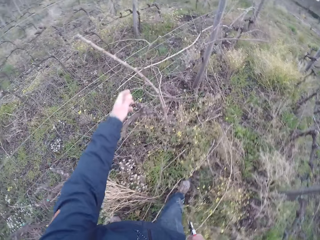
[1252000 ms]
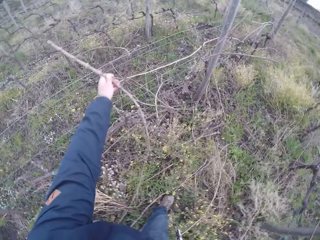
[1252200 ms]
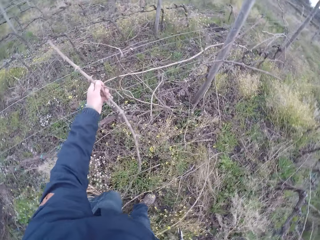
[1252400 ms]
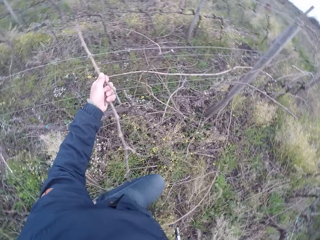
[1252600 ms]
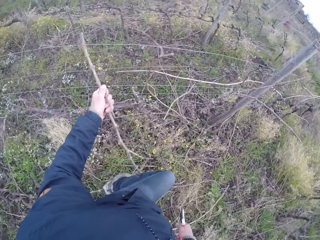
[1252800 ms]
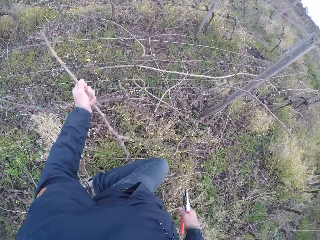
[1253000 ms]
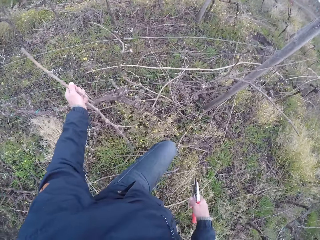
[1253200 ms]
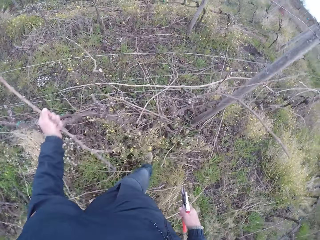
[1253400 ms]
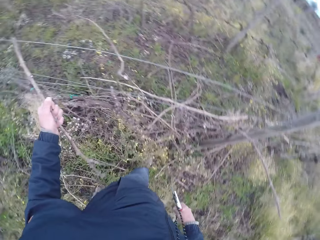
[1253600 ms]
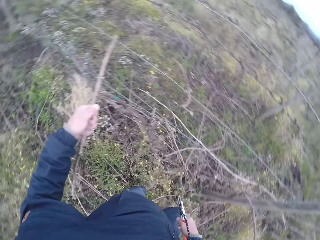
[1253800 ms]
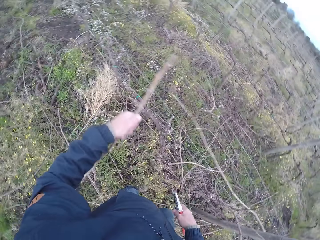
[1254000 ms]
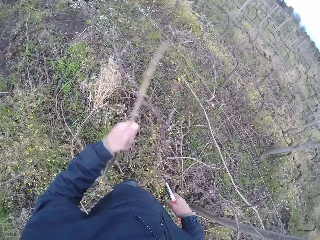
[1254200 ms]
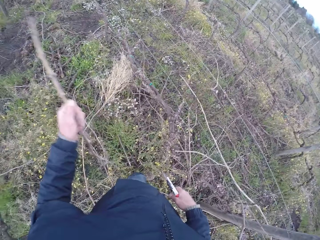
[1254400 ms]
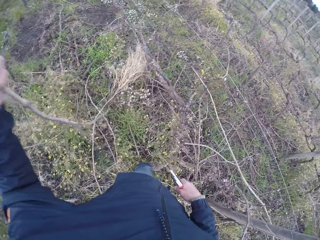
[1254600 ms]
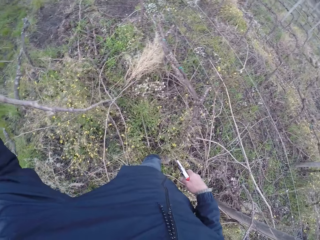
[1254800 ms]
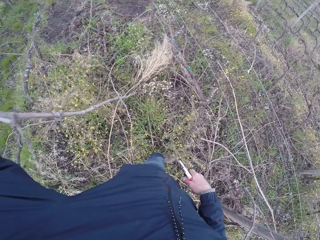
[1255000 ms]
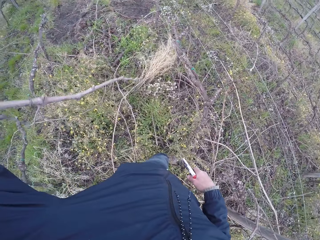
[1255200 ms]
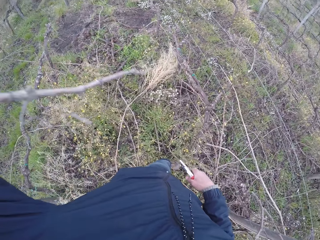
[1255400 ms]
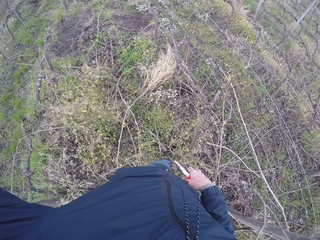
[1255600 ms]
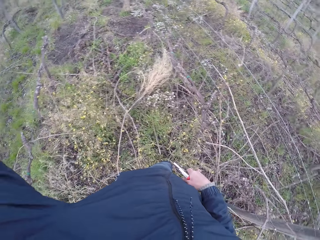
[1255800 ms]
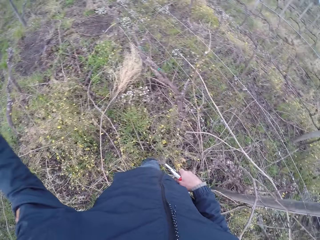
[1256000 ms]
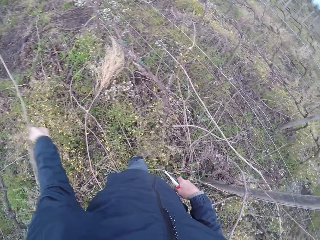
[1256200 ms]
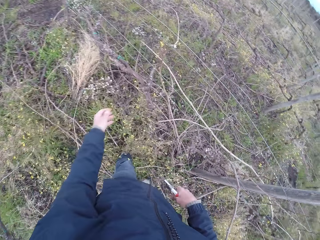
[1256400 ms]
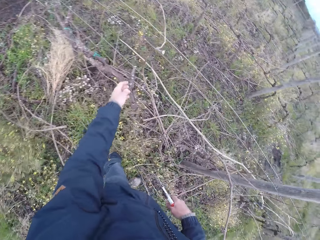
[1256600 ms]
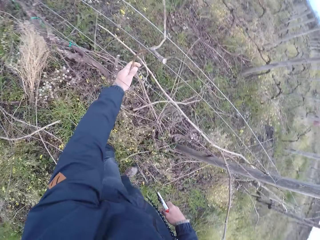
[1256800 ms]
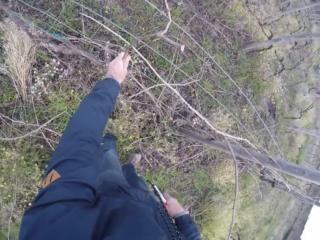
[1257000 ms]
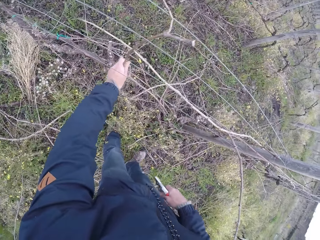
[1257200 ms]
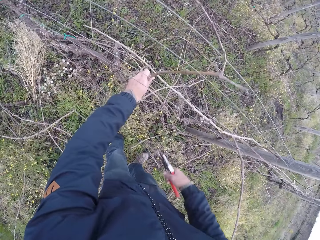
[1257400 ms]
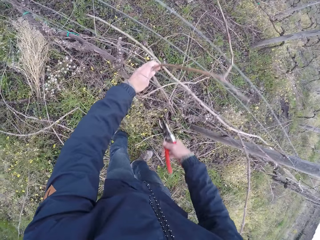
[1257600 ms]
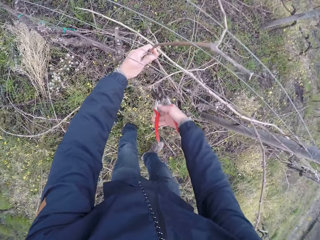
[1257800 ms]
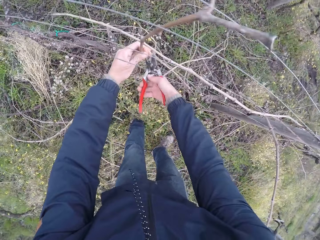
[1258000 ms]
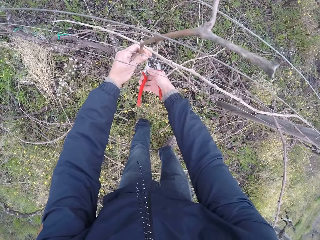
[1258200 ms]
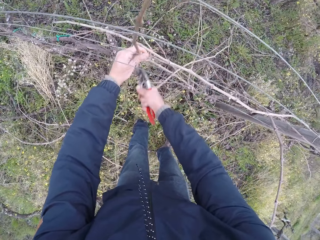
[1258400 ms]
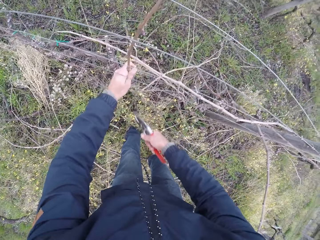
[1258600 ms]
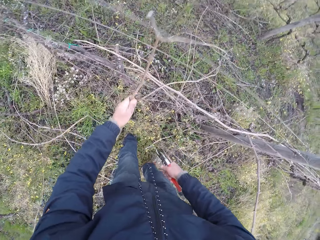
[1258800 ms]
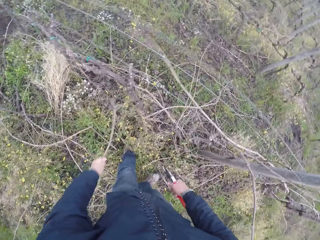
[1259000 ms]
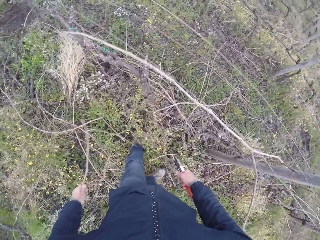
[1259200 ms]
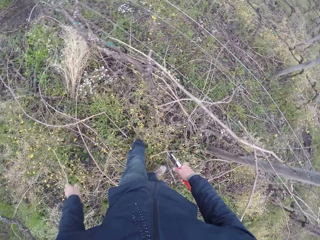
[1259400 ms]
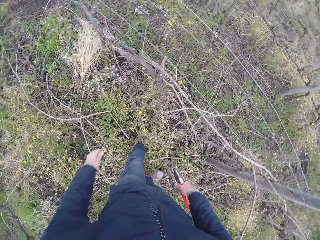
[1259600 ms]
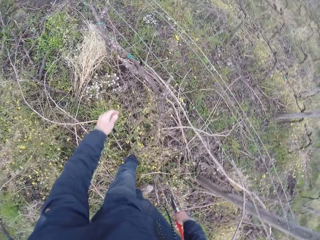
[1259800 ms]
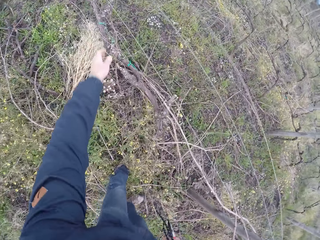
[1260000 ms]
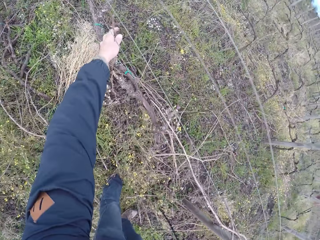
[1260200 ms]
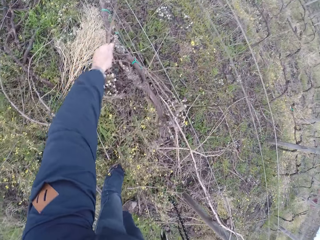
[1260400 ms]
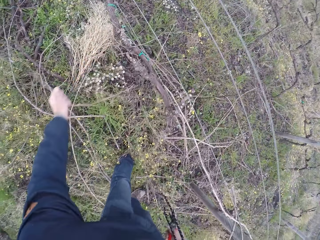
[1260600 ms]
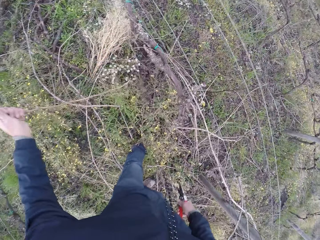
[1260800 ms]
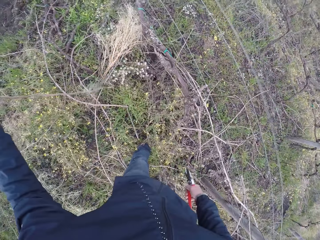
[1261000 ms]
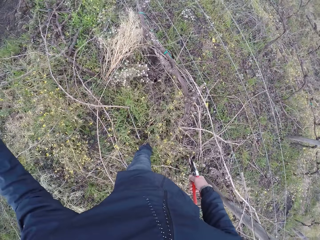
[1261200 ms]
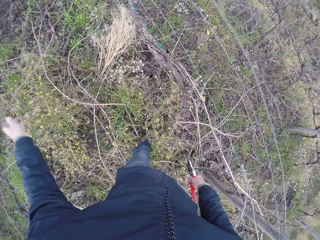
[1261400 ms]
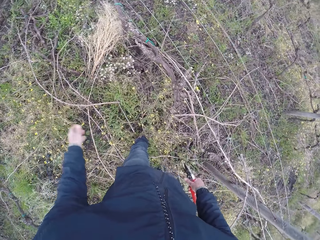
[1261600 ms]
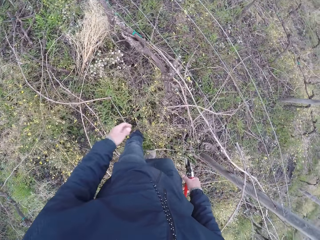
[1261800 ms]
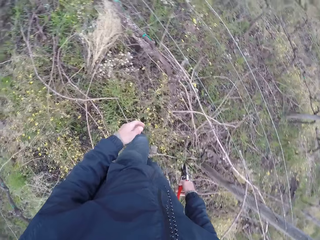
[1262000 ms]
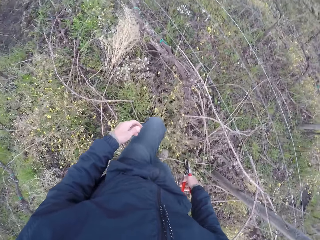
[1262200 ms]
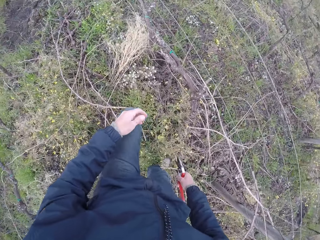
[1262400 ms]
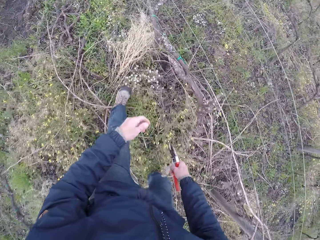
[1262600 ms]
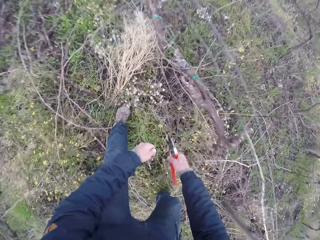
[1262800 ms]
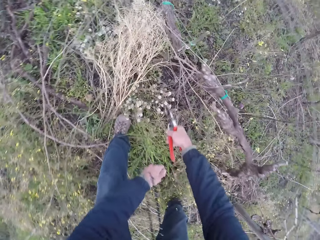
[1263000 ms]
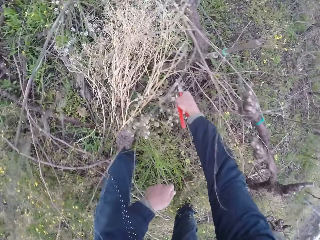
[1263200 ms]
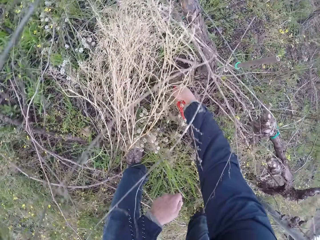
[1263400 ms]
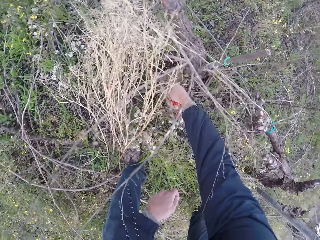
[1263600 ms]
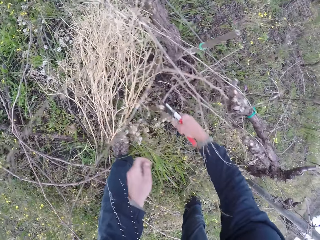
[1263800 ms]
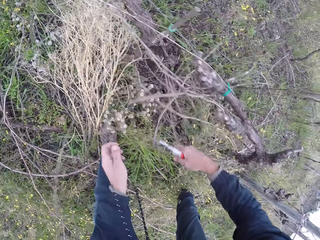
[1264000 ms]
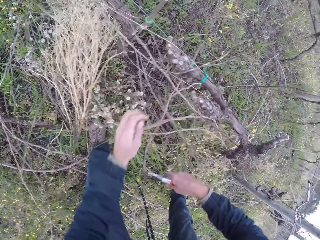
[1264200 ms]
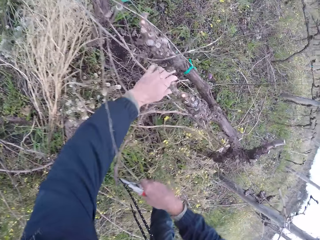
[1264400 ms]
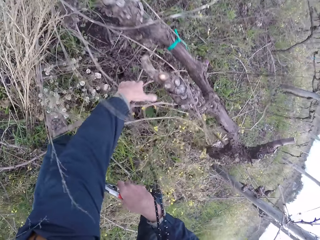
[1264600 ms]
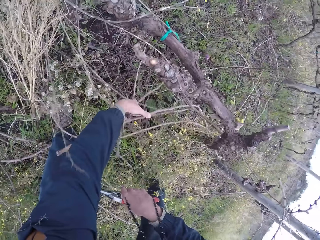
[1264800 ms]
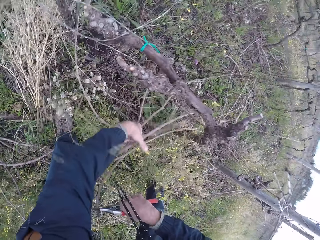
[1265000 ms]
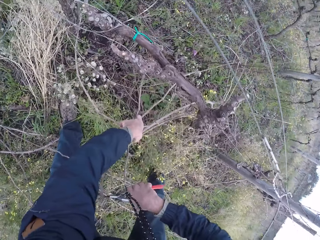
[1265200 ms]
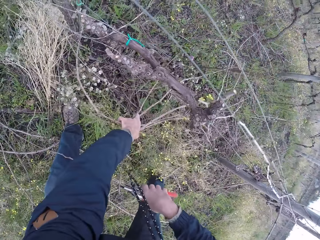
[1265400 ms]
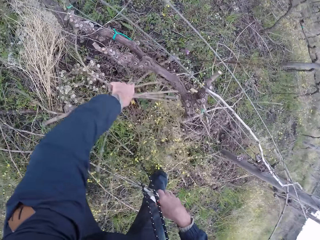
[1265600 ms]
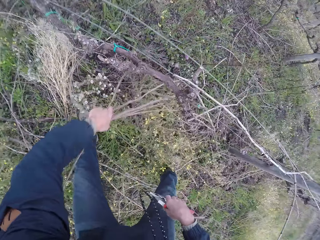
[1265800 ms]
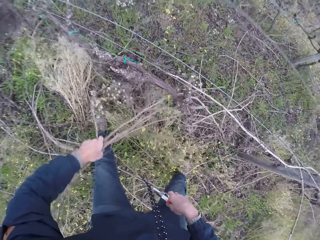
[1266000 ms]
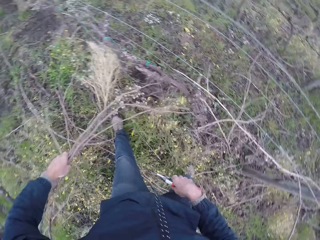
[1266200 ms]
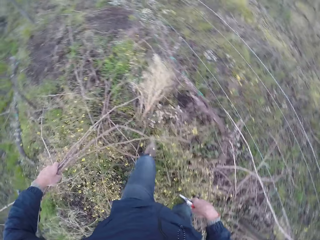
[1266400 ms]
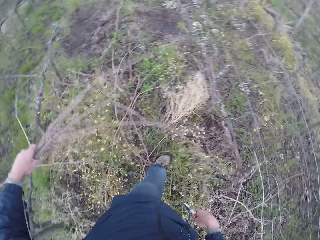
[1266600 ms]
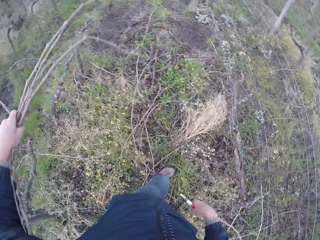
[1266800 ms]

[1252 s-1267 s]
The camera wearer pulls out a twig from the barbed wire with his left hand. He throws the twig on the ground with his left hand. He pulls out a twig from the barbed wire with his left hand. He adjusts the twig from the fence. He cuts the twig with the pliers in his right hand. He throws the twig on the ground with his left hand. He pulls a twig from the barbed wire with his left hand. He throws the twig on the ground with his left hand. He packs a set of twigs under the barbed wire with his left hand.

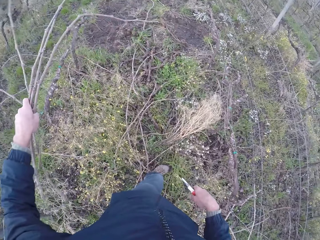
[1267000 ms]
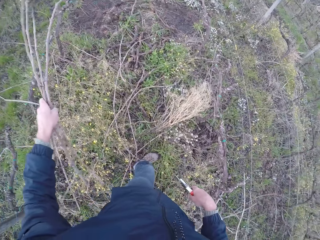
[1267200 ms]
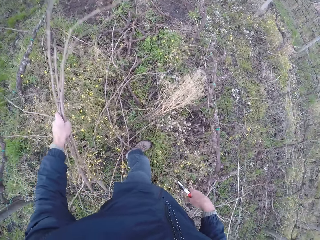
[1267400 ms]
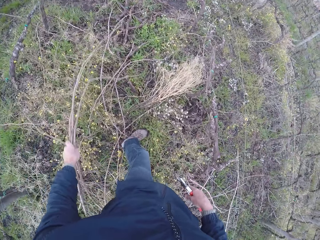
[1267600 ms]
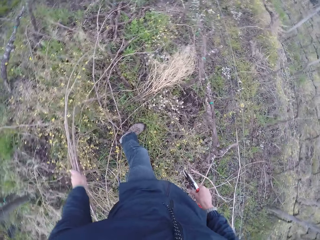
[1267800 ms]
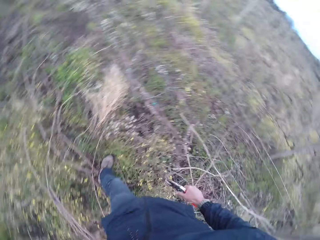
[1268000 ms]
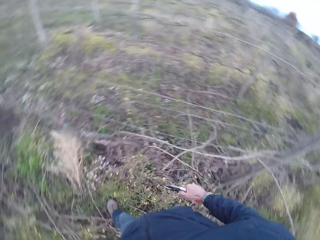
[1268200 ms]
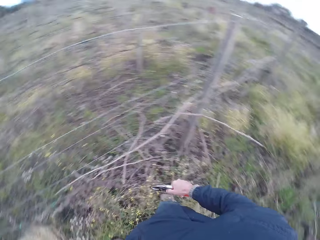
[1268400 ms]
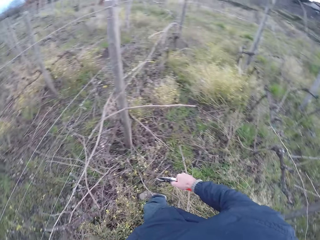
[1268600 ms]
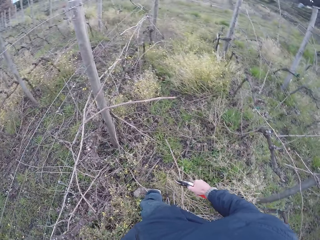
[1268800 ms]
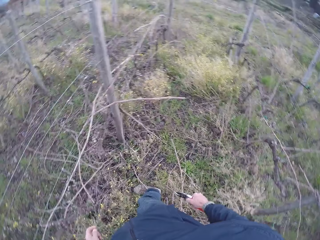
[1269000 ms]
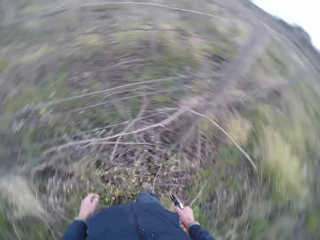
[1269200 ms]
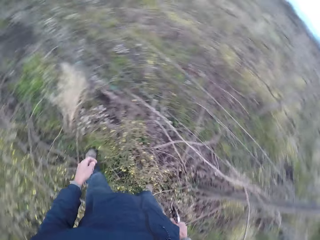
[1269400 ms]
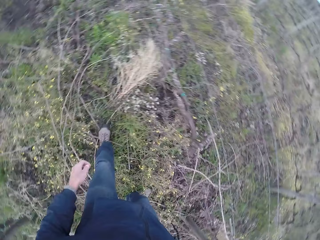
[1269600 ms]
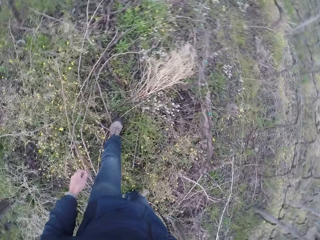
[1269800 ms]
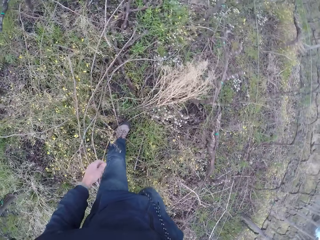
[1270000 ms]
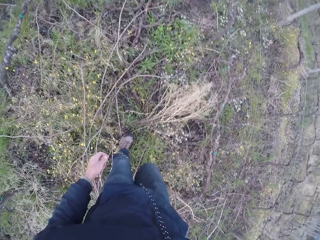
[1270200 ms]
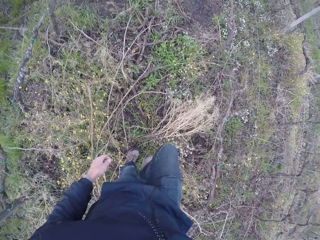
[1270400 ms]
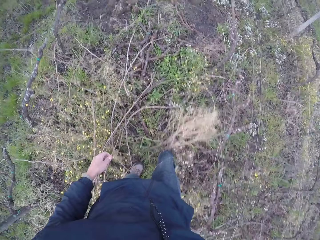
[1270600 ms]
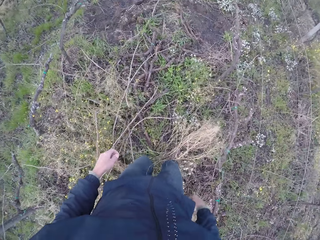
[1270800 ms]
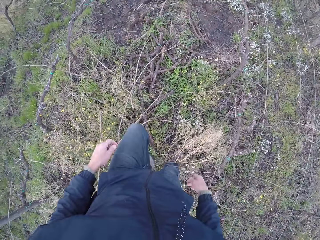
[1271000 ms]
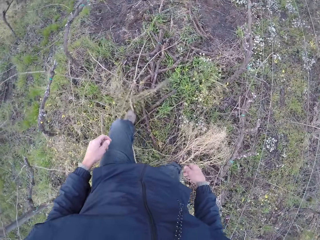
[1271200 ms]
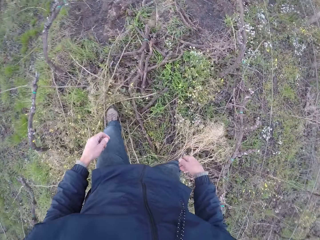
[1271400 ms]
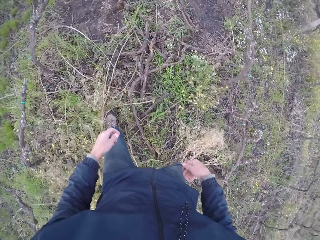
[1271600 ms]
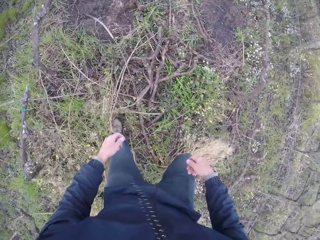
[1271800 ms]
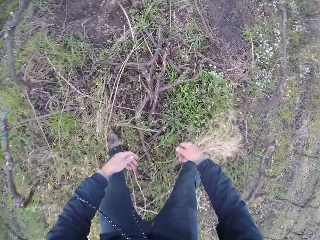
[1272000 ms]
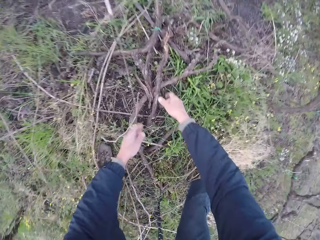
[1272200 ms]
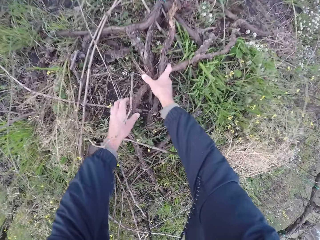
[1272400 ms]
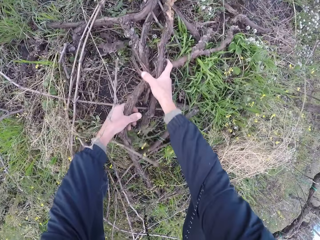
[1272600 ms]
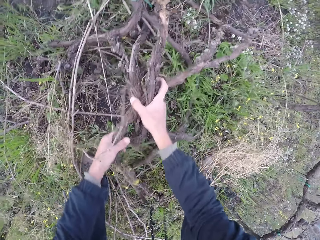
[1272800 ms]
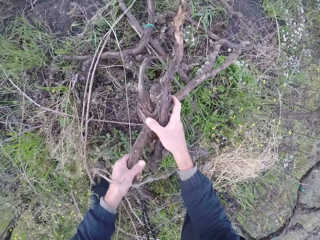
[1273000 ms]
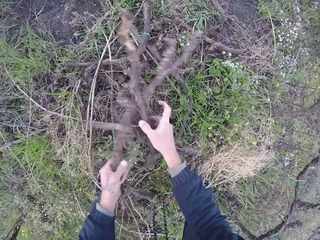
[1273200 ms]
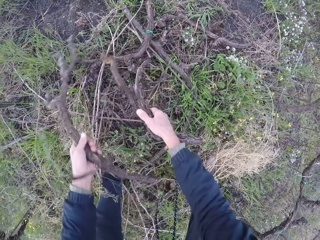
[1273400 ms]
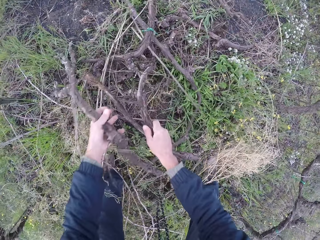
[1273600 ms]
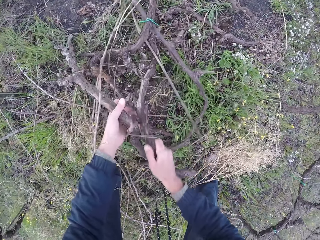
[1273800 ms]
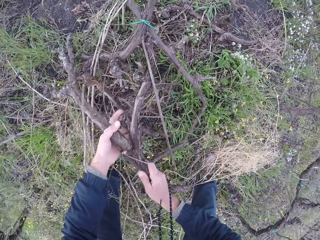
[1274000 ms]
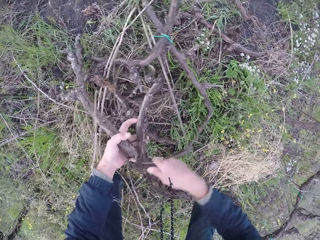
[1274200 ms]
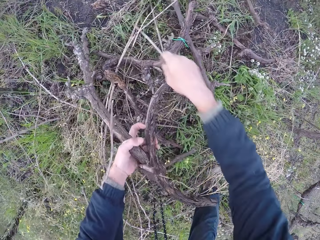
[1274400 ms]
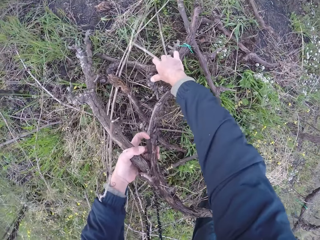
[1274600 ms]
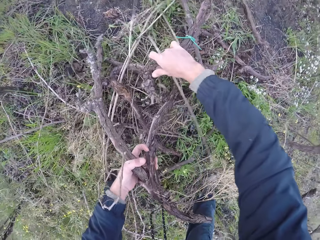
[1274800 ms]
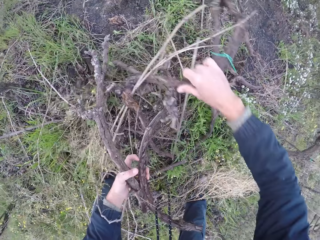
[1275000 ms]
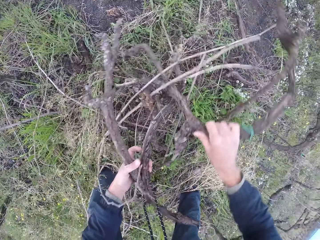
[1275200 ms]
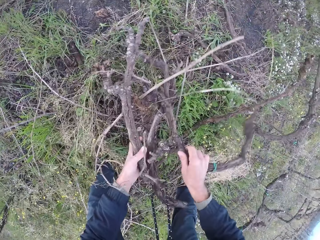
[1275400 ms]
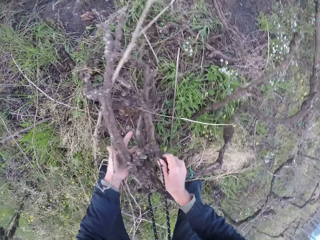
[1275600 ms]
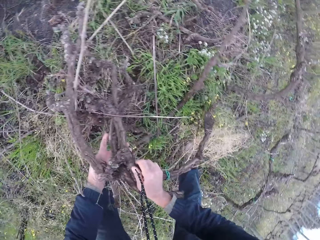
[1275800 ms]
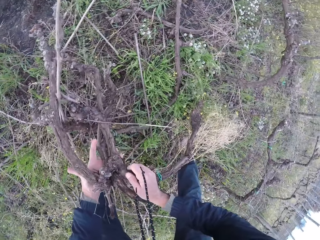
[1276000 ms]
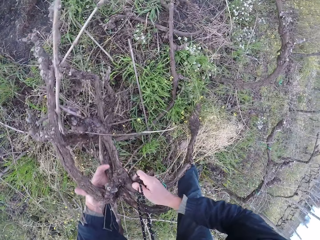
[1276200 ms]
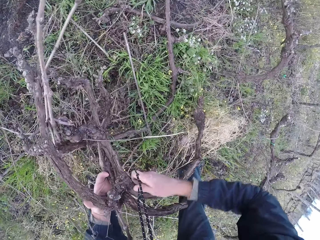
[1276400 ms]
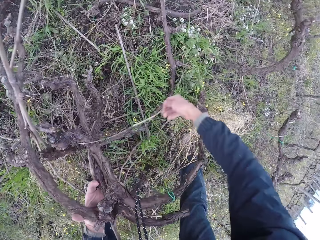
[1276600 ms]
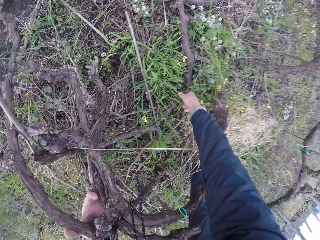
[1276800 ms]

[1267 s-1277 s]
The camera wearer throws the set of twigs away from the barbed wire on the ground. He looks around in the farm. He packs a bunch of tree branches from the ground with both hands.
